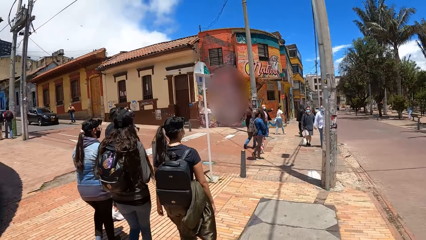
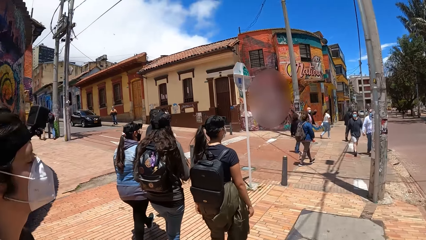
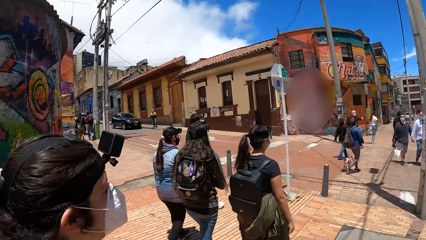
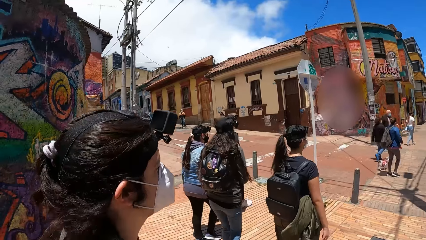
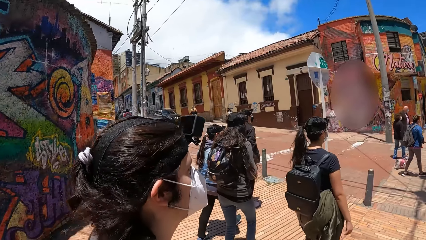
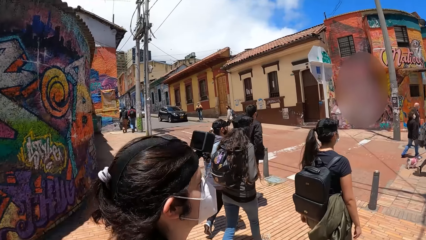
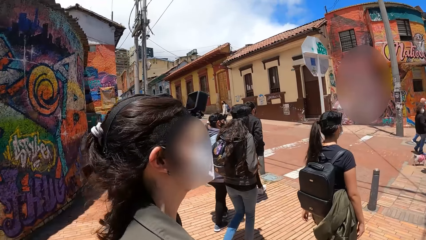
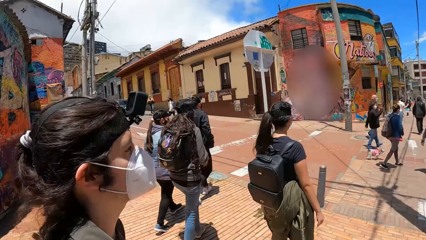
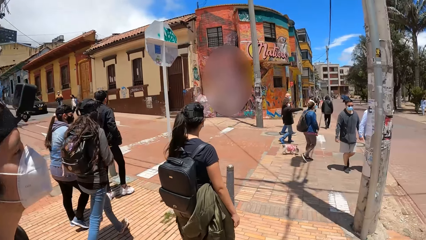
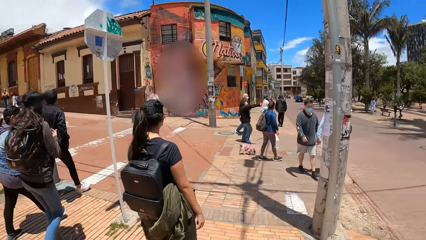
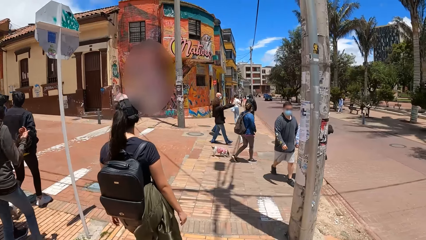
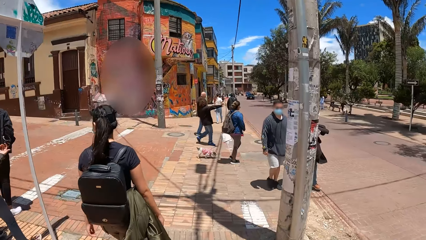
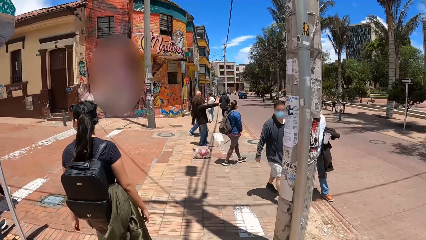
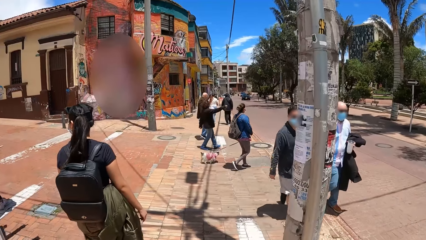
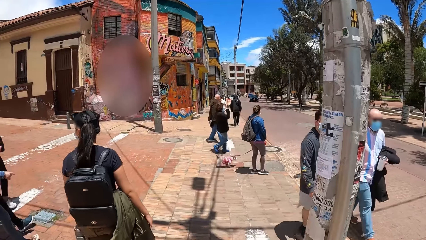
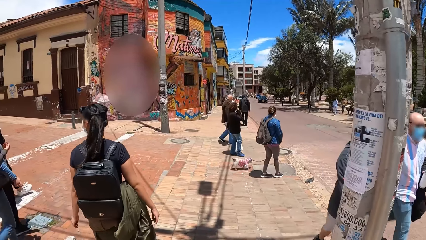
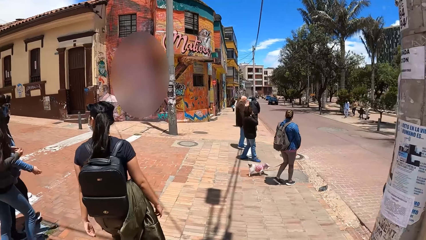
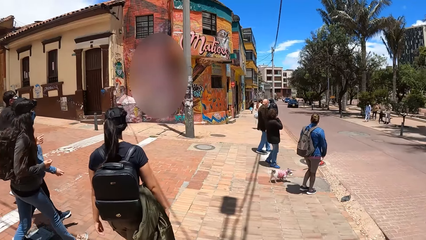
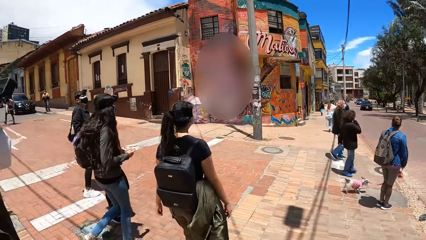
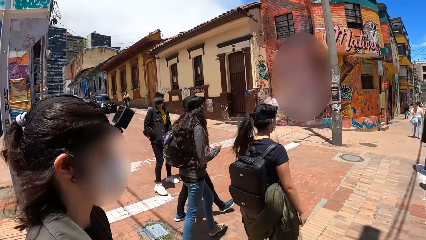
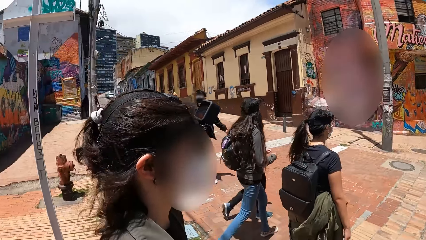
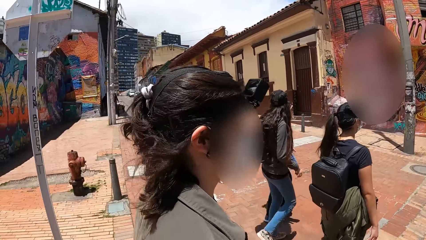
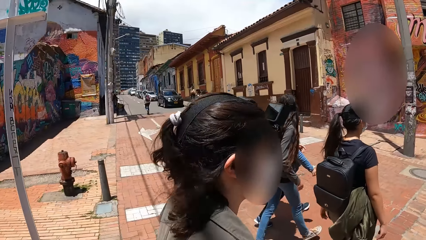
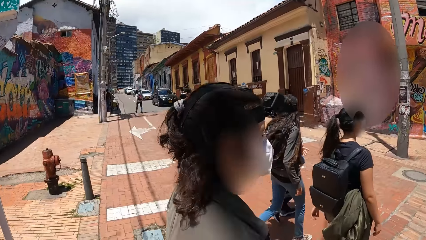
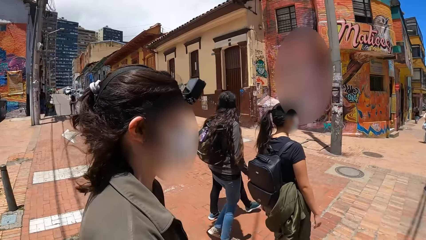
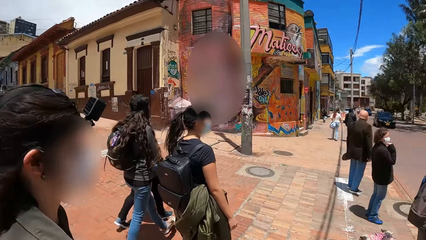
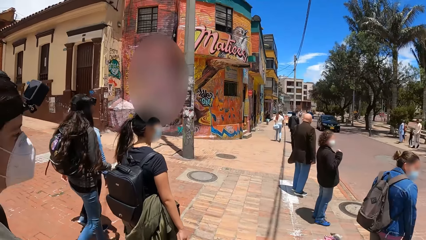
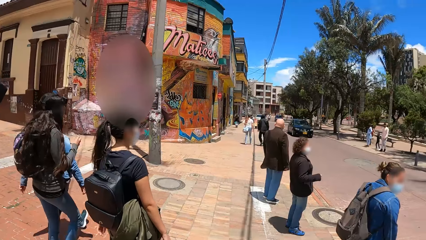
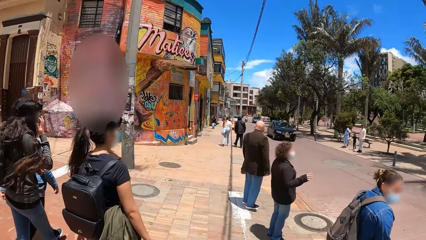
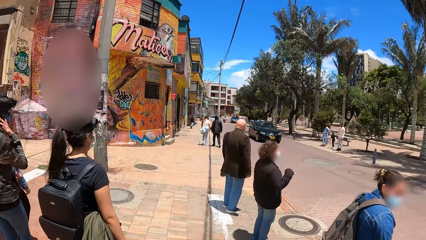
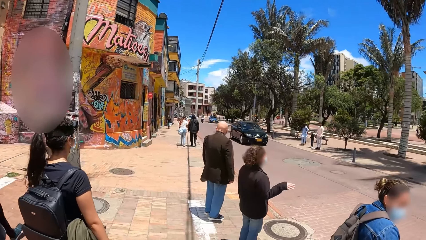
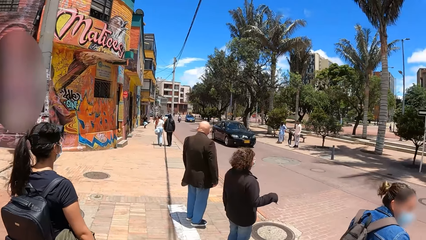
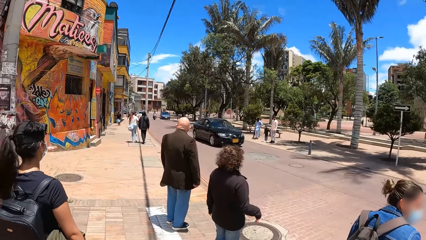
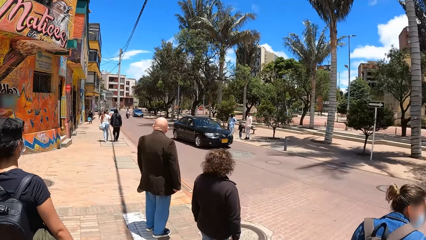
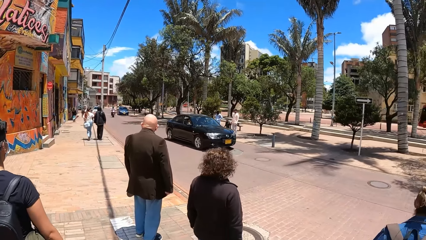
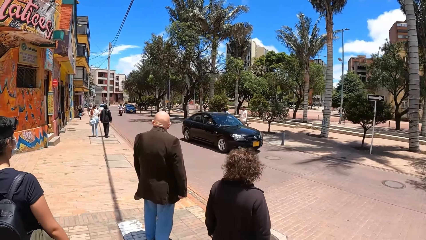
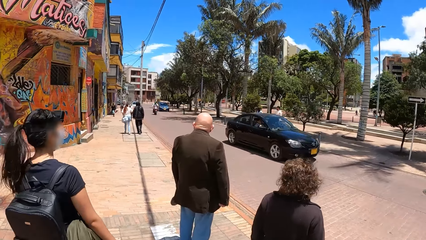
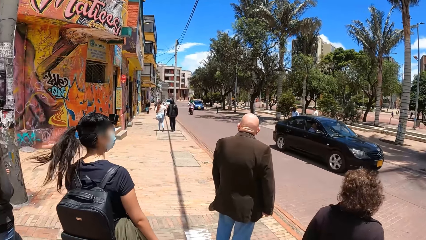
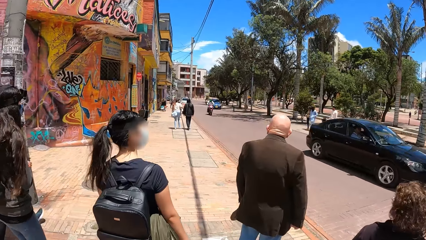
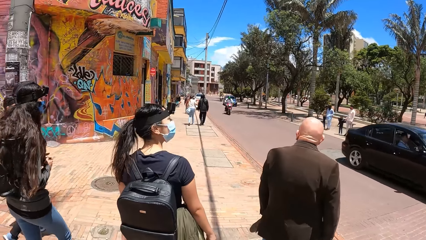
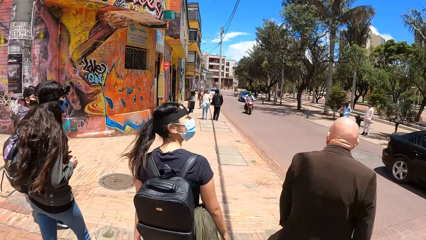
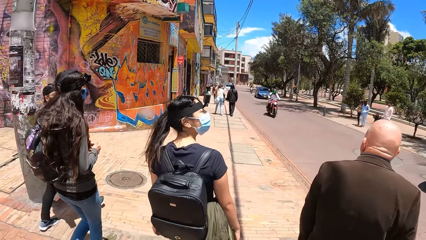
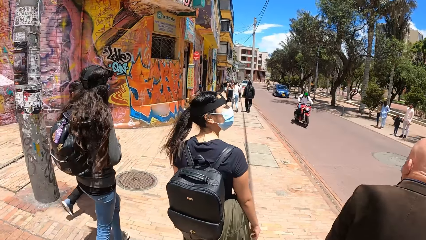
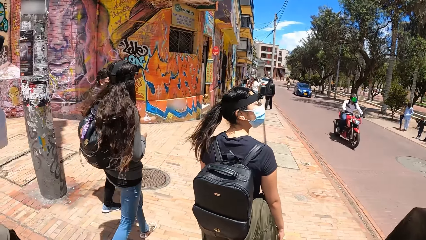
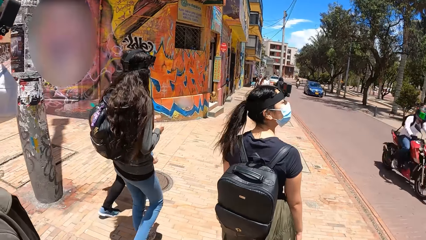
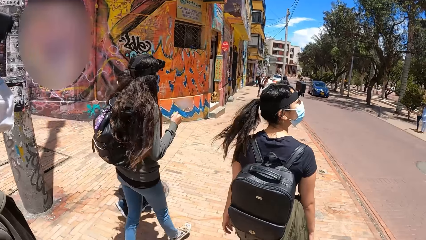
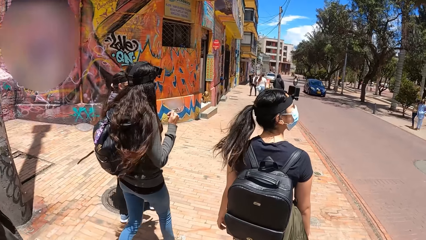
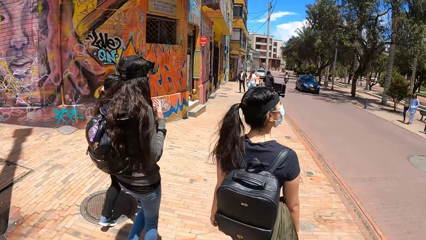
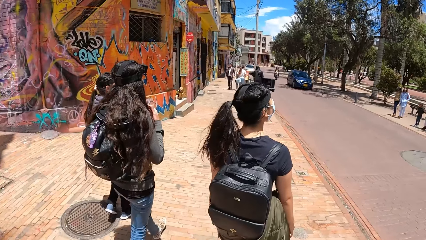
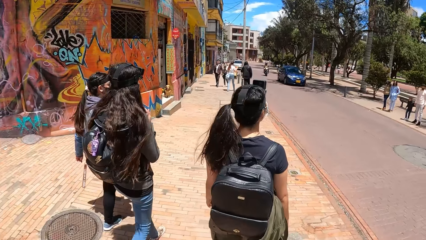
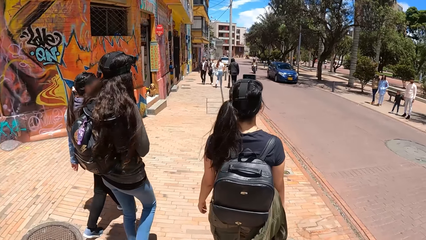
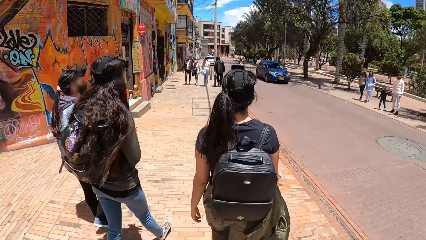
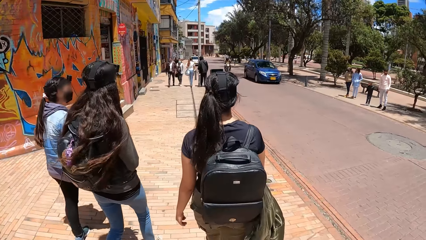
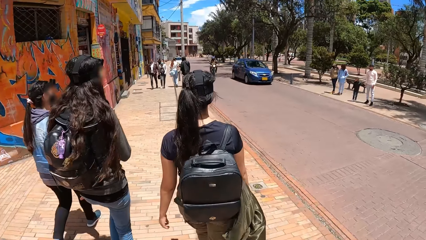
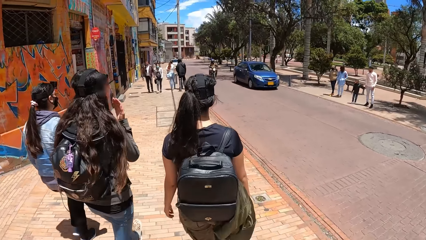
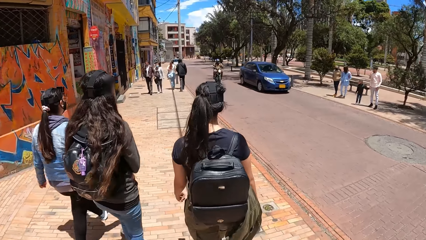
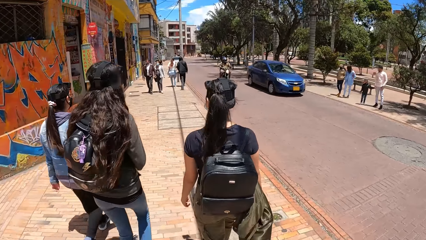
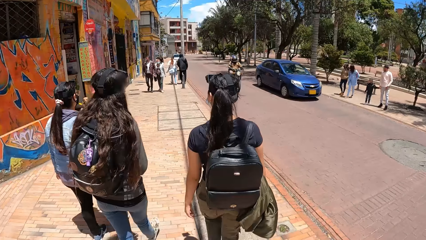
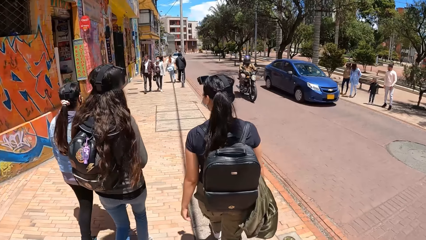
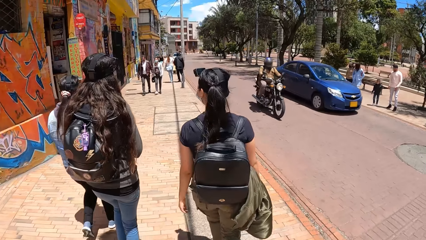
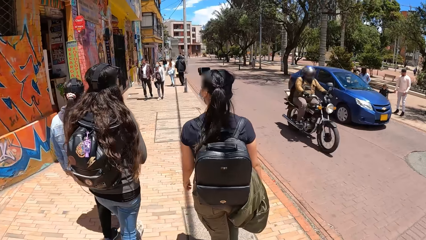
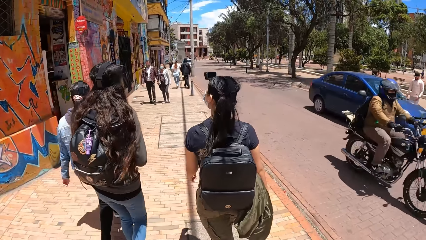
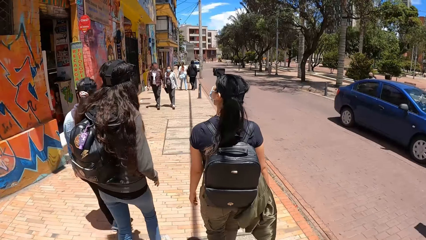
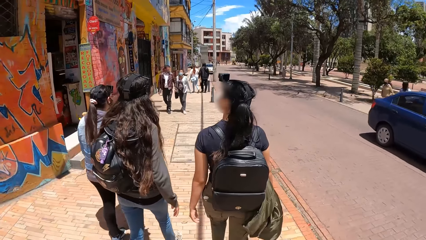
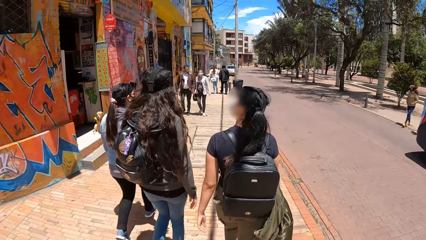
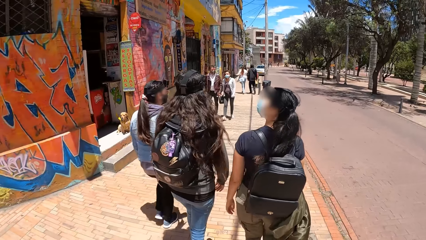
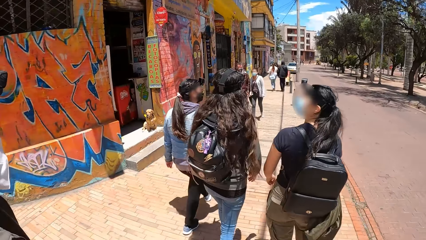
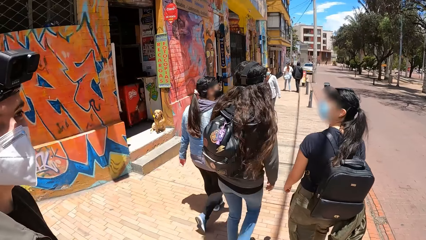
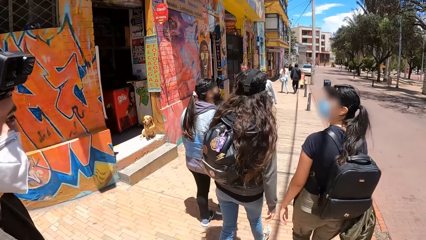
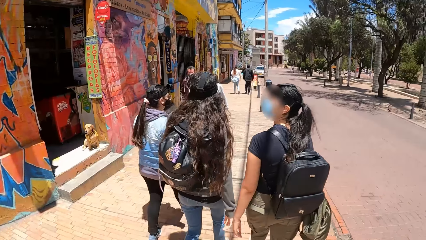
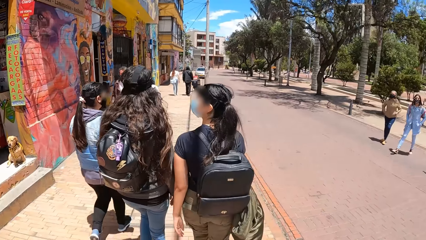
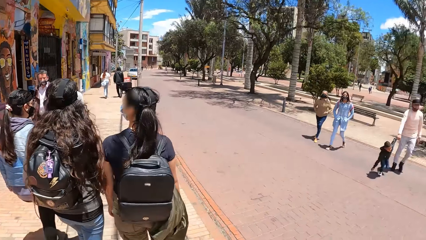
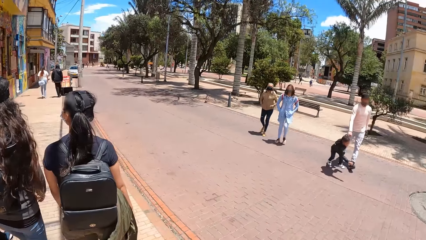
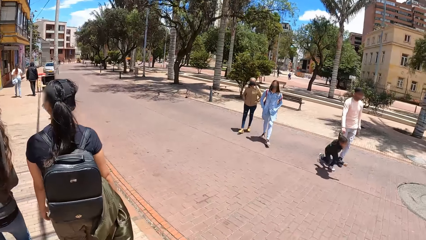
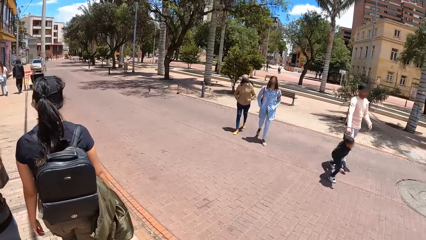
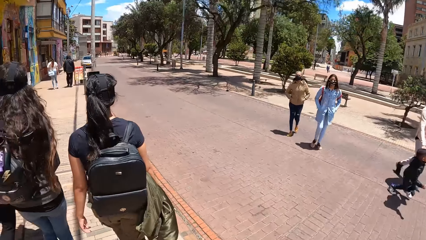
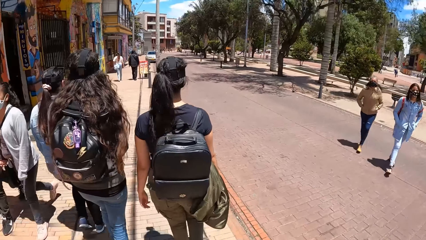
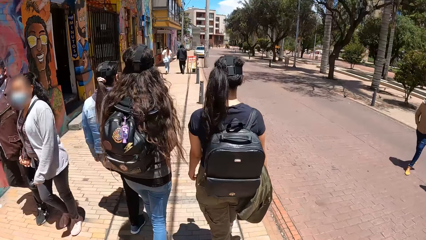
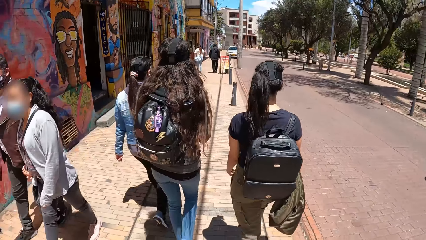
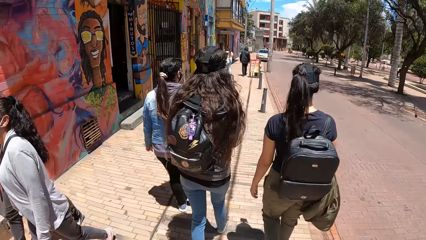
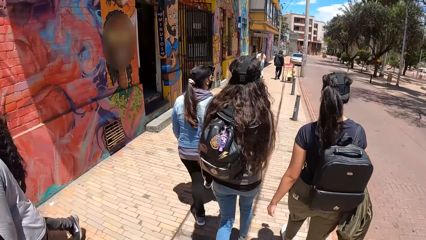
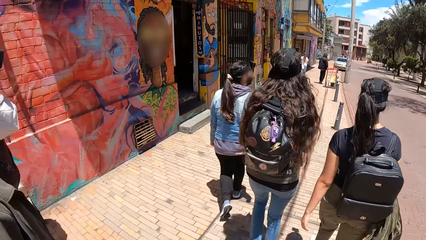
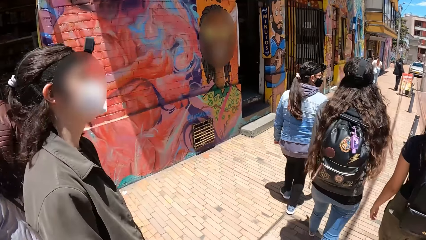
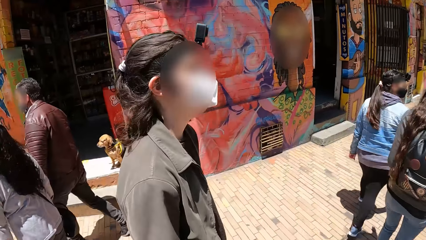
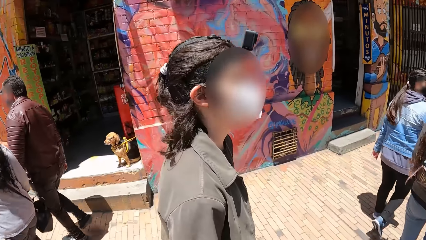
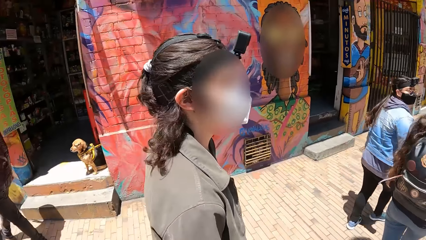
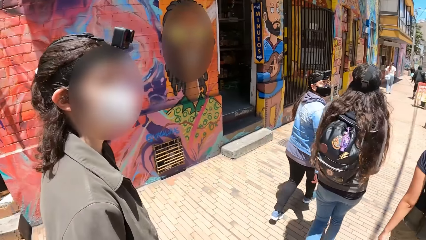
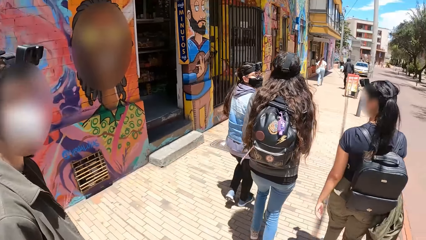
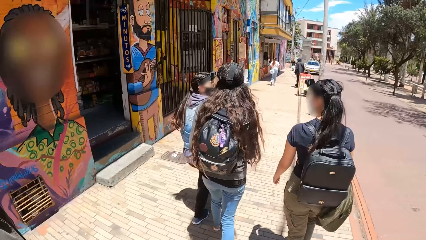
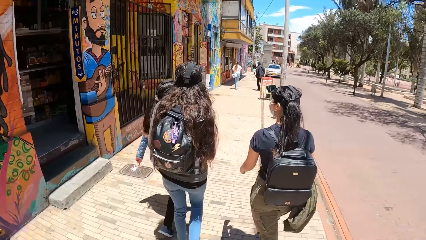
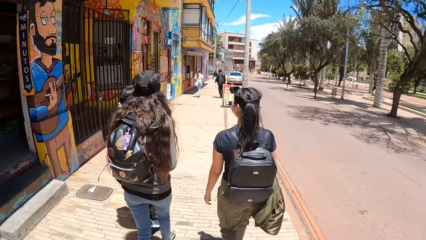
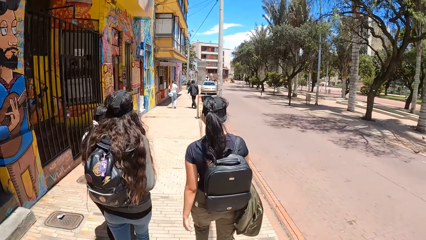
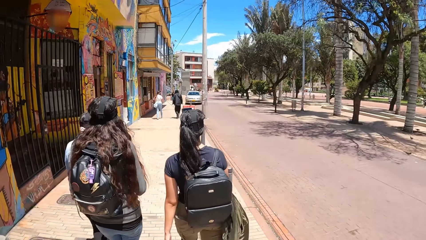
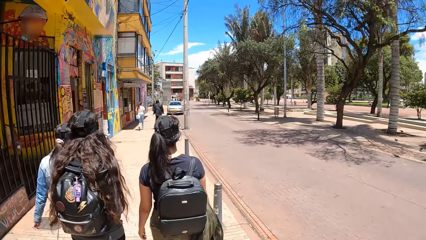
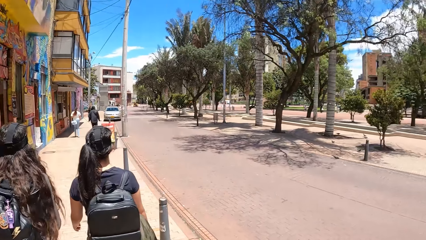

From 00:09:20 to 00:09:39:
A black car drives past the camera wearer. A red motorcycle drives past them. A black motorcycle drives past them. A blue car drives past them.
